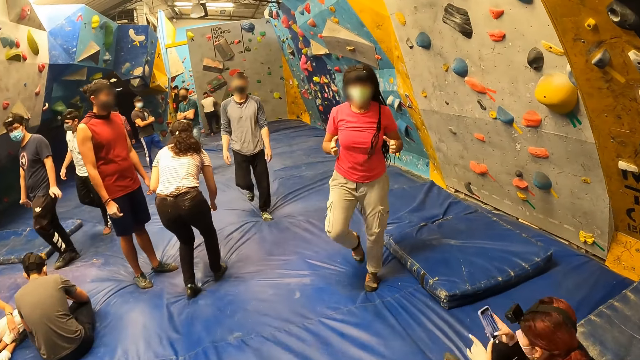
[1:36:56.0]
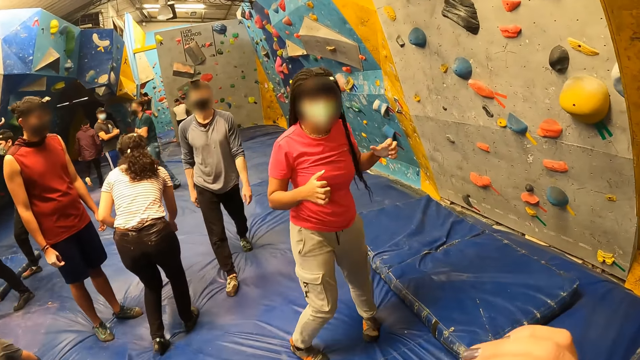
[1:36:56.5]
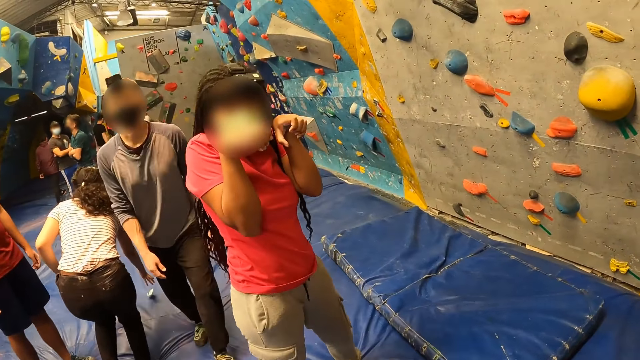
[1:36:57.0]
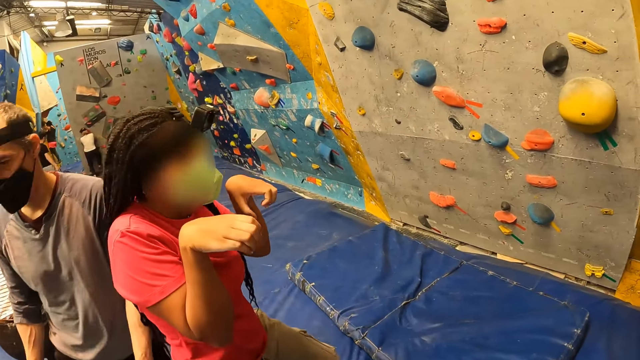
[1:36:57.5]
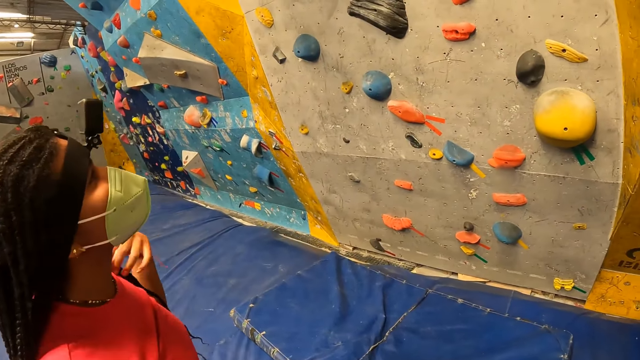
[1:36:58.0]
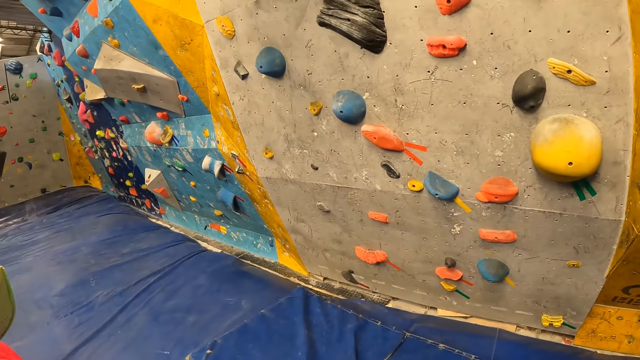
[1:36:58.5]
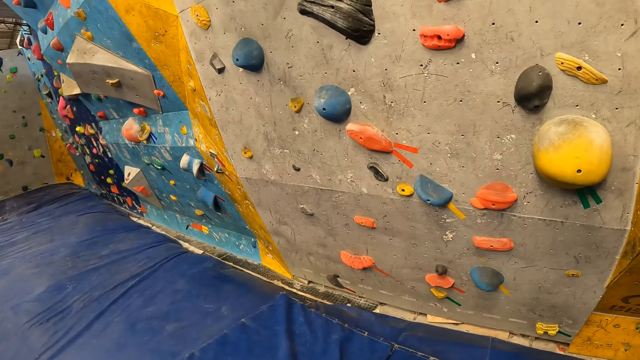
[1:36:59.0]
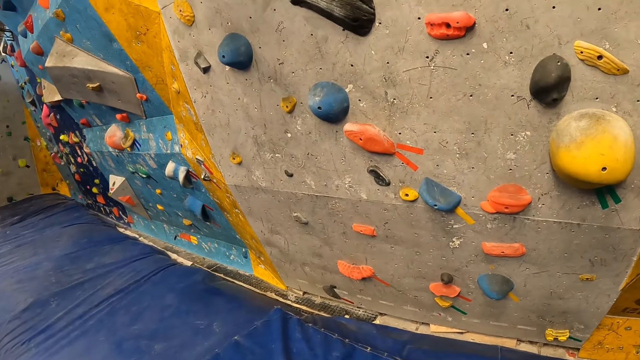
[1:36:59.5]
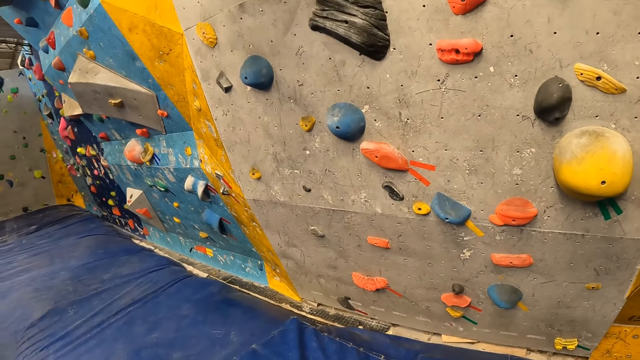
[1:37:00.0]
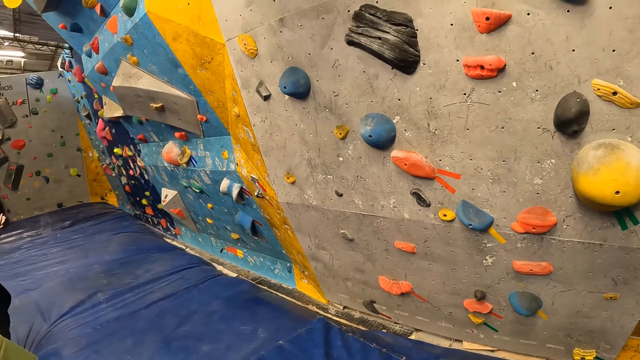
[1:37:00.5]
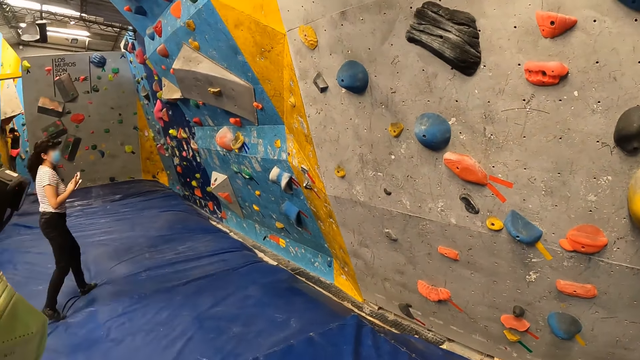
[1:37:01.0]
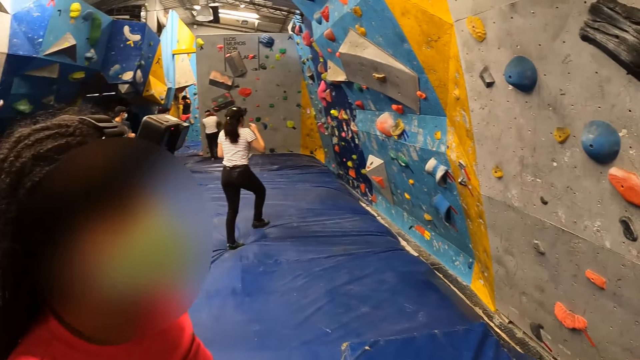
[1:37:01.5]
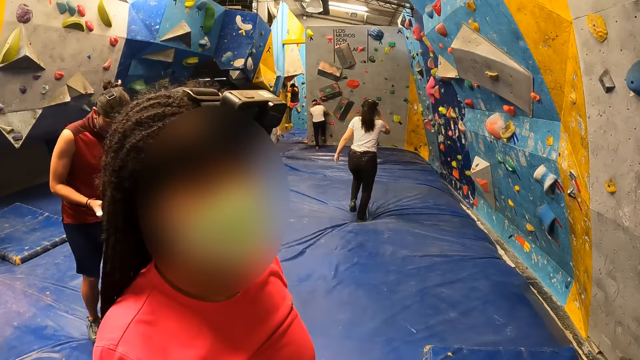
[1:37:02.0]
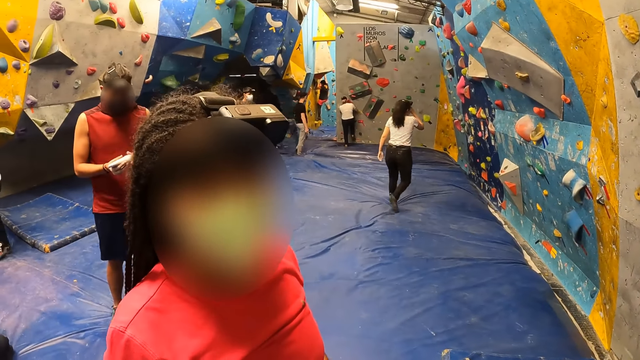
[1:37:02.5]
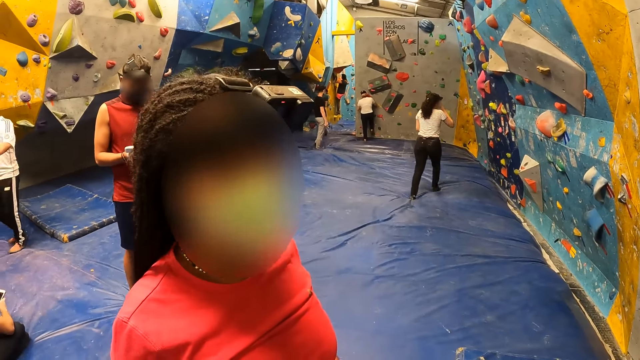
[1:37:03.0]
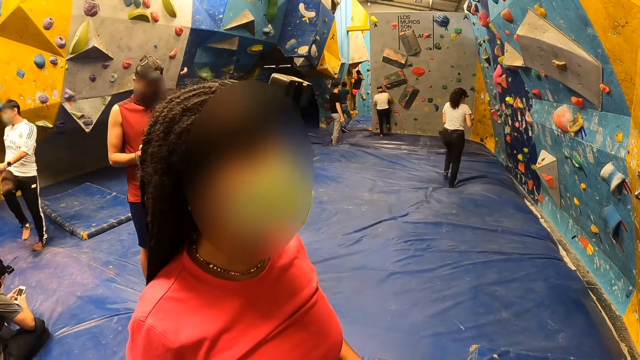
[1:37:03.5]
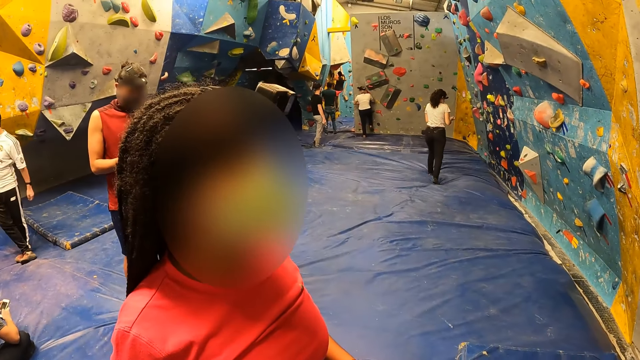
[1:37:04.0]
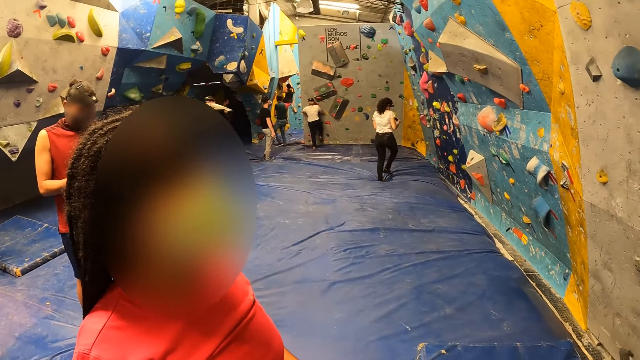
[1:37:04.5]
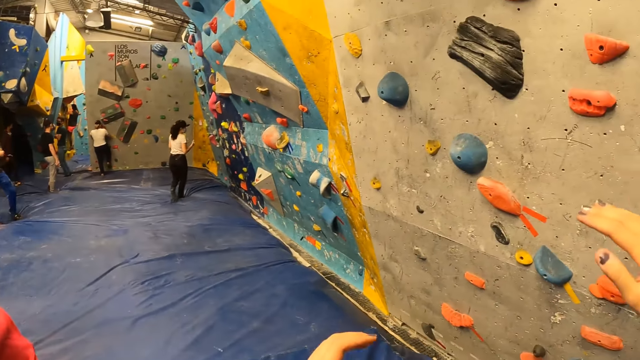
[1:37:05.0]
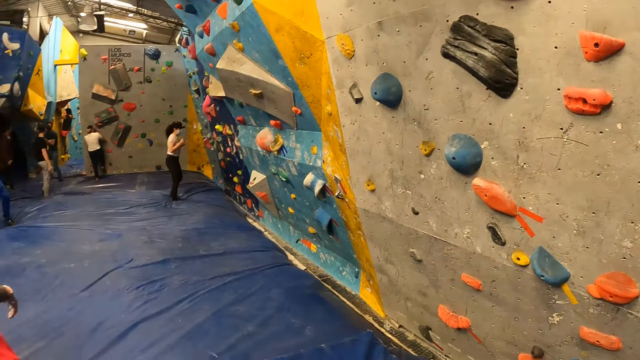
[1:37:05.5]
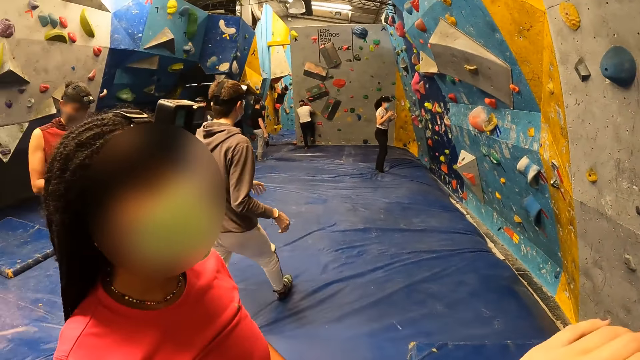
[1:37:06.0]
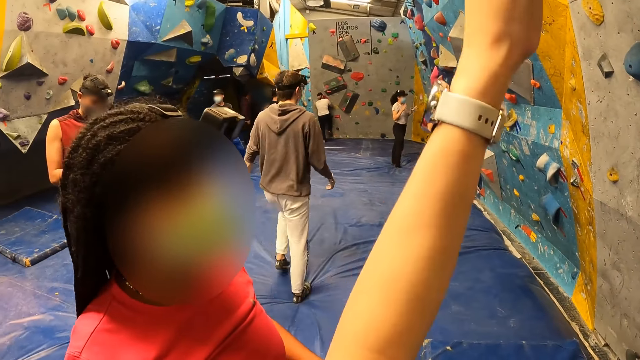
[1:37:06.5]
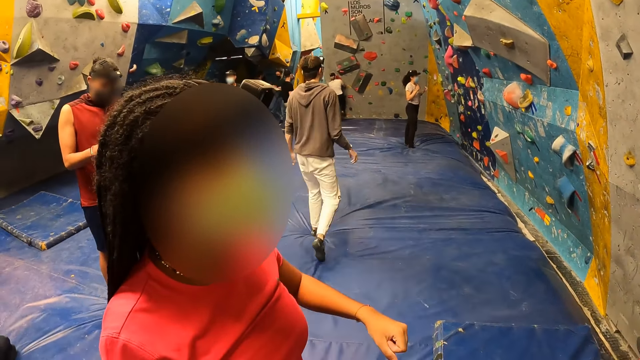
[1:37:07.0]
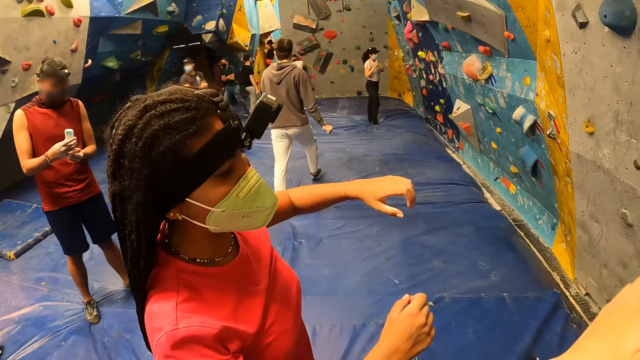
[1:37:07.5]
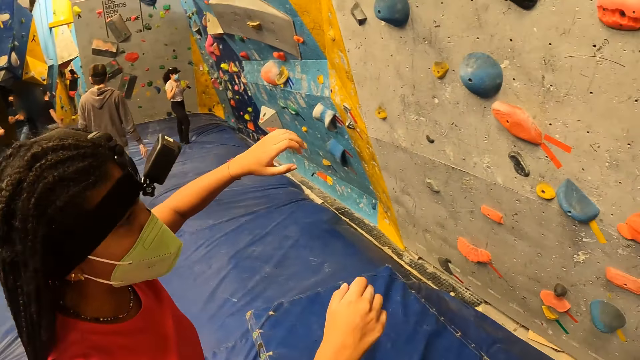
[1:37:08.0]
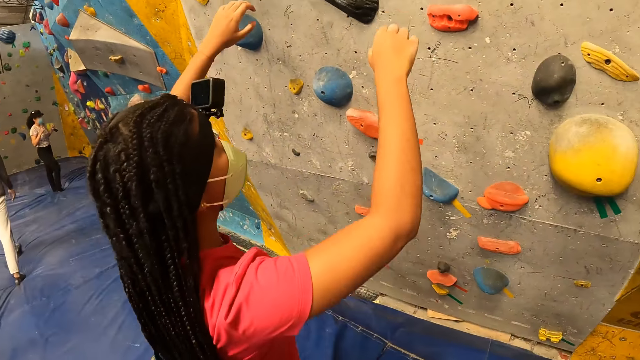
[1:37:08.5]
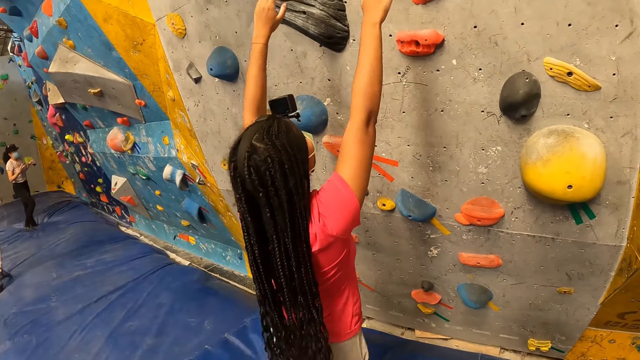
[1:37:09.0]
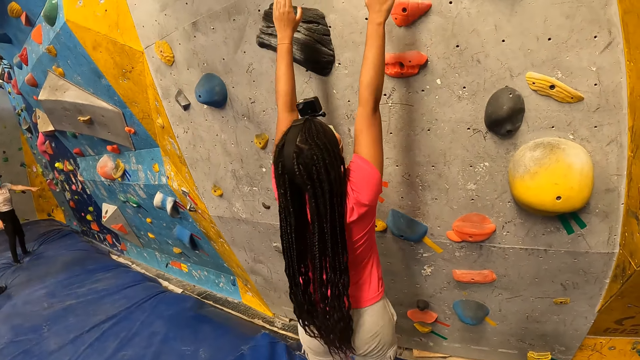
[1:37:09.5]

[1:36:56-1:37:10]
The camera wearer interacts with a woman. The woman looks at the camera wearer. The camera wearer looks around. The woman looks at the camera wearer. The camera wearer looks around and raises a hand. The woman talks with the camera wearer.

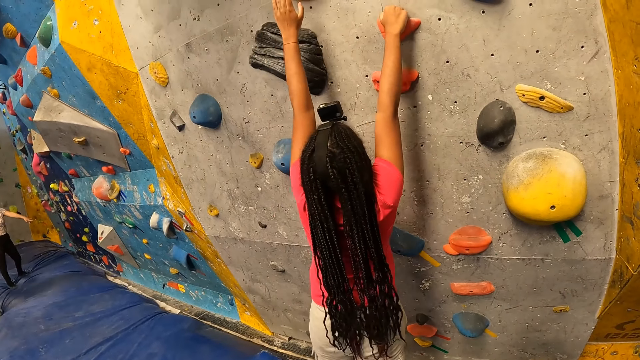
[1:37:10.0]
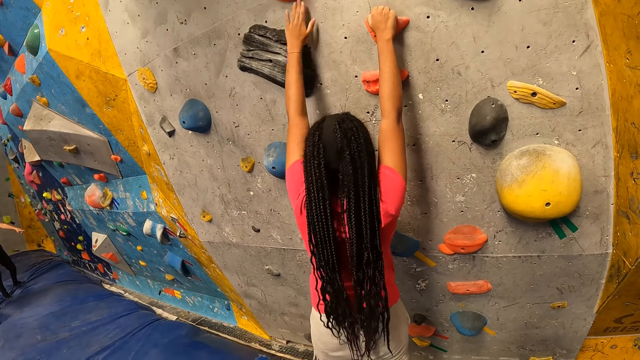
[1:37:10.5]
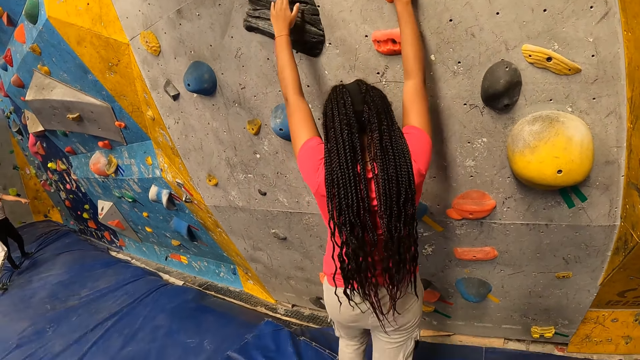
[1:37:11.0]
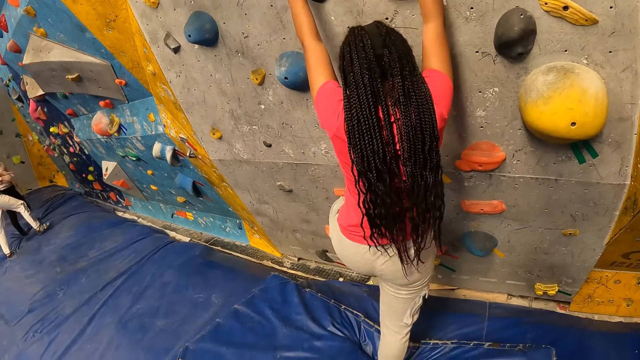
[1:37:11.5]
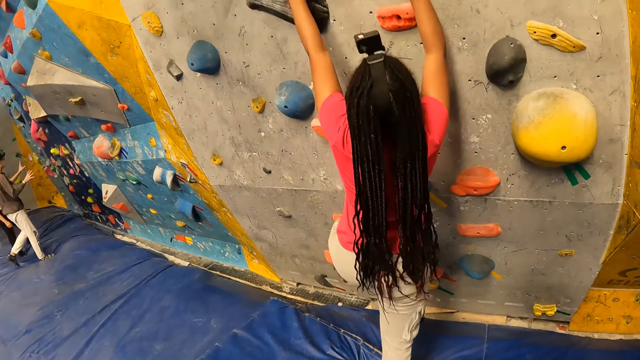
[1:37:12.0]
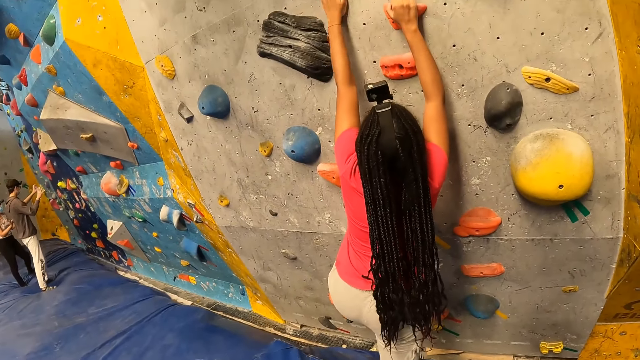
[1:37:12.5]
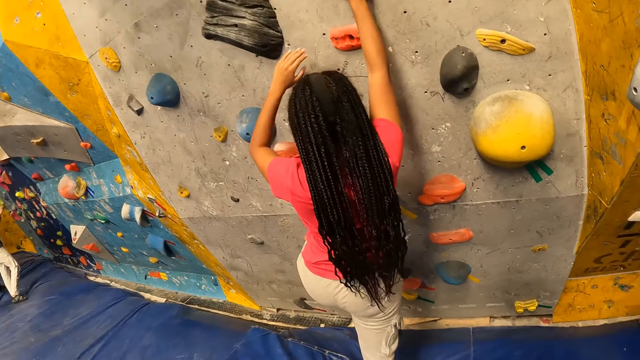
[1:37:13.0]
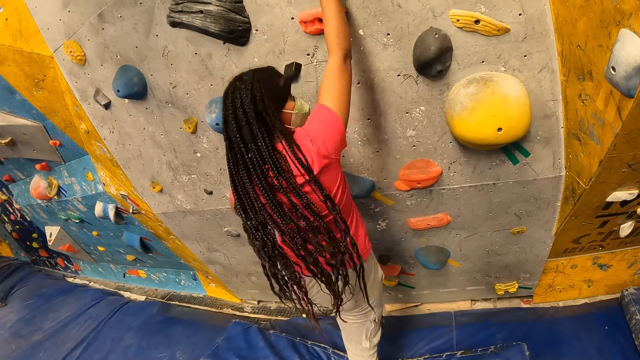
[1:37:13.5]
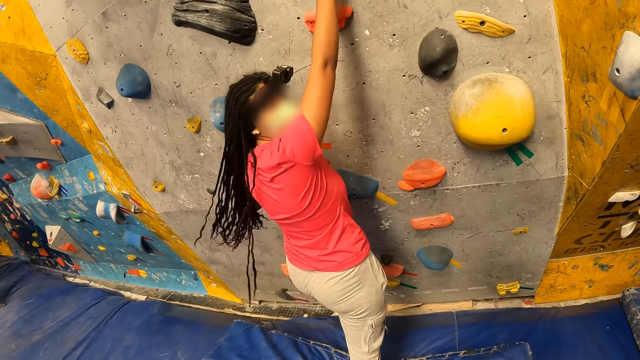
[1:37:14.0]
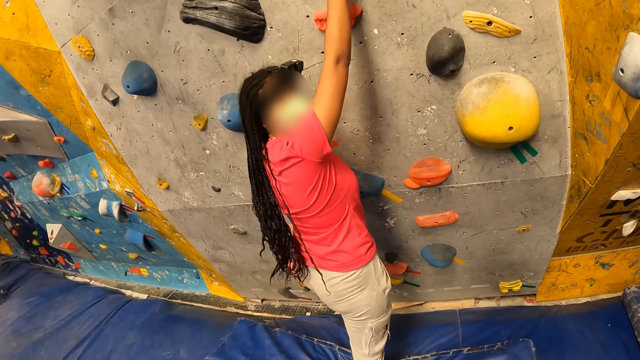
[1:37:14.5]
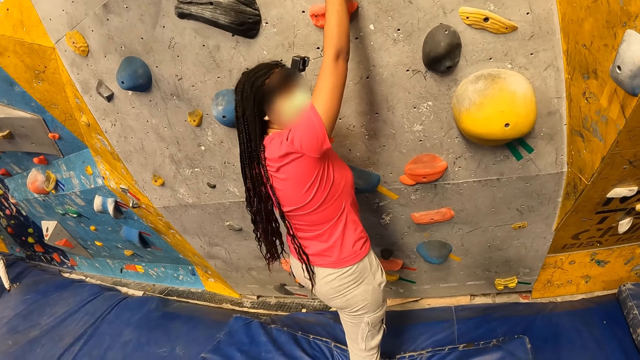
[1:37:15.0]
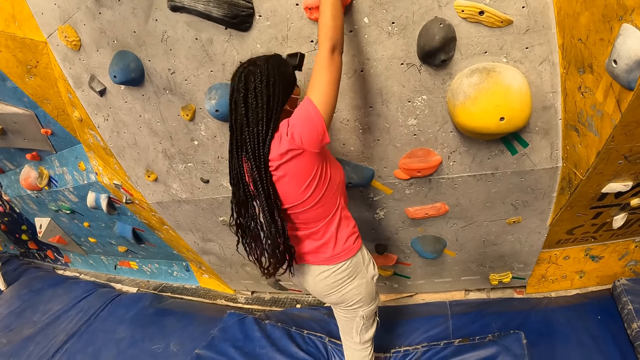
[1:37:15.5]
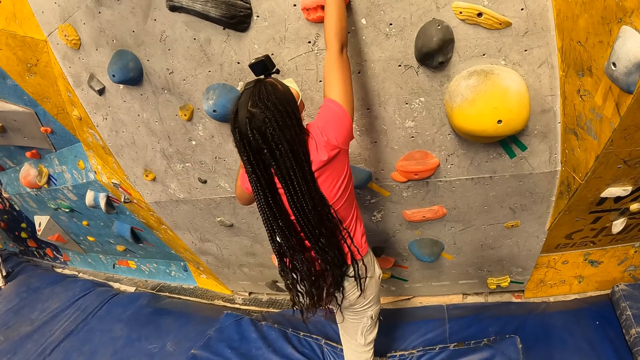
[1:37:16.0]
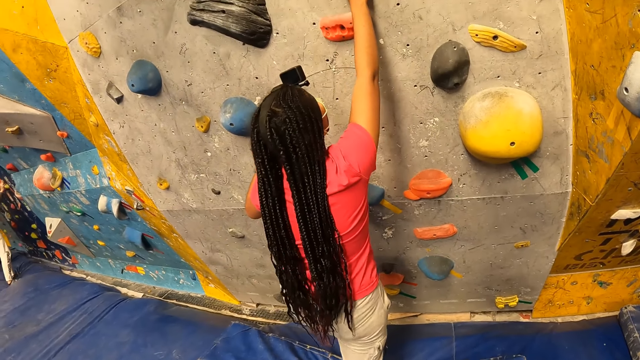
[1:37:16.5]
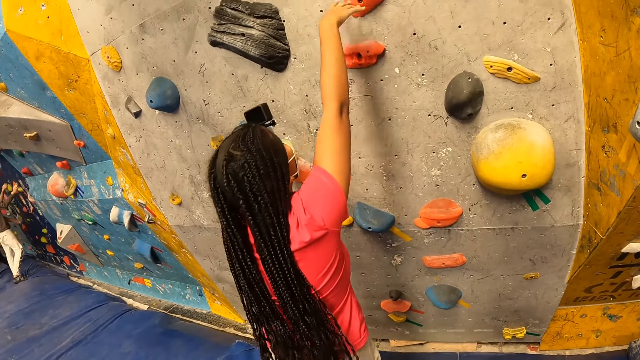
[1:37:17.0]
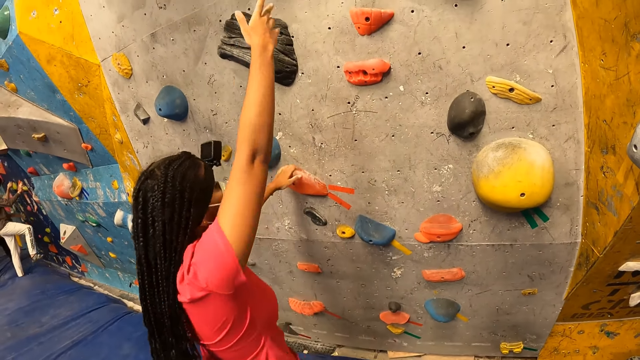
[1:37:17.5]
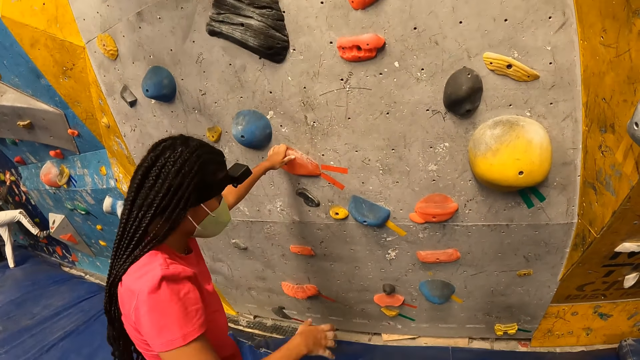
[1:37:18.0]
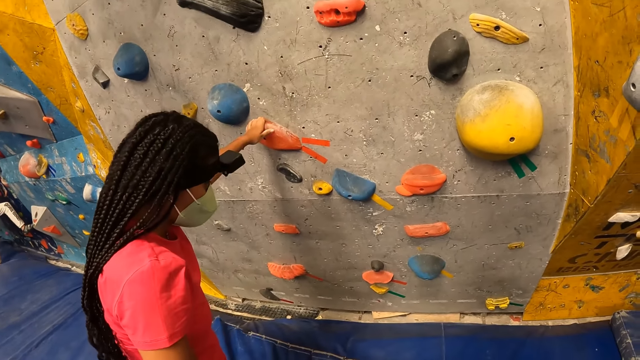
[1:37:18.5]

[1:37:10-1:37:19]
The woman places her hands and her left leg on the indoor climbing wall. She looks at the camera wearer.
